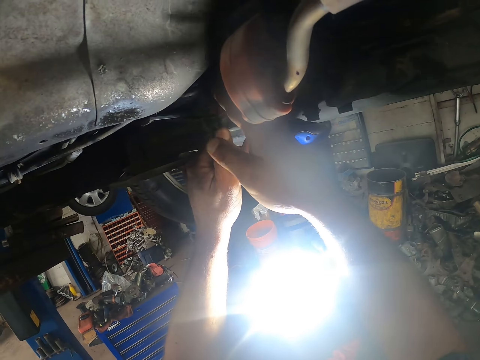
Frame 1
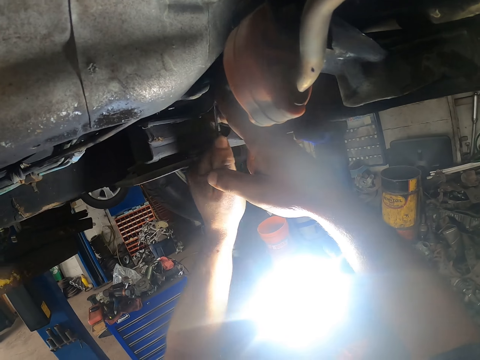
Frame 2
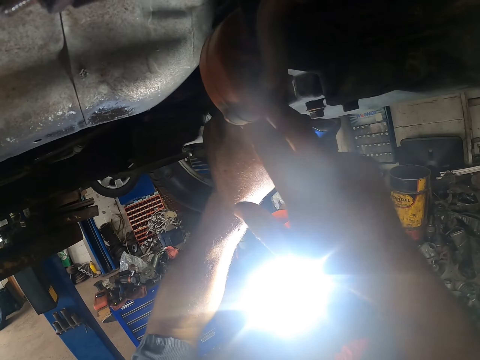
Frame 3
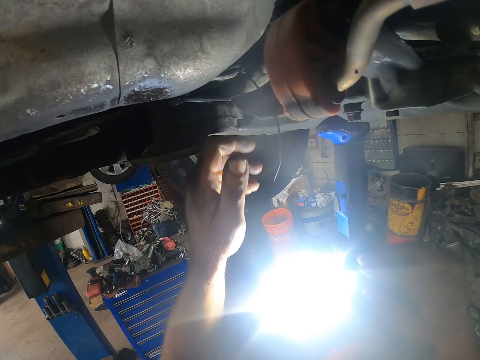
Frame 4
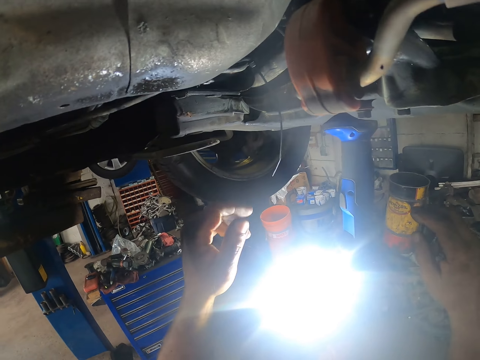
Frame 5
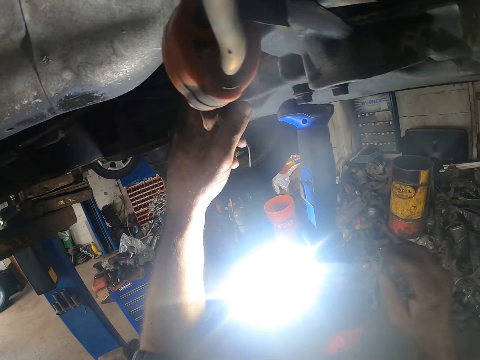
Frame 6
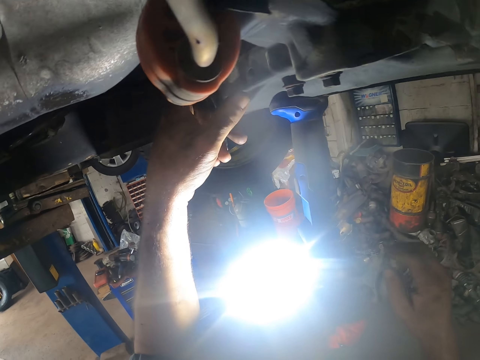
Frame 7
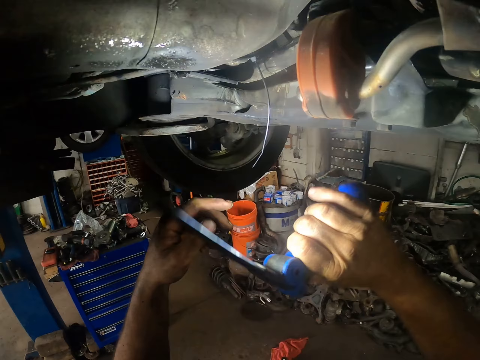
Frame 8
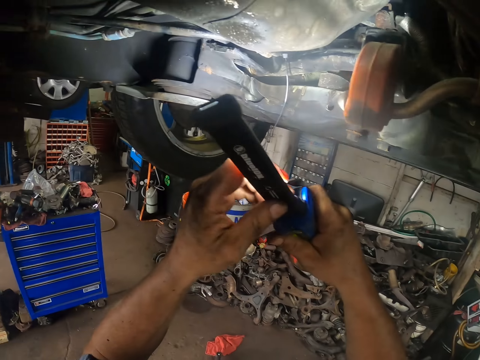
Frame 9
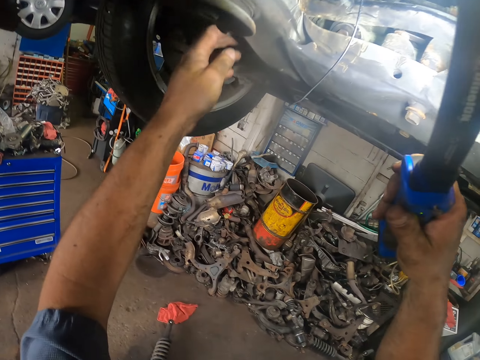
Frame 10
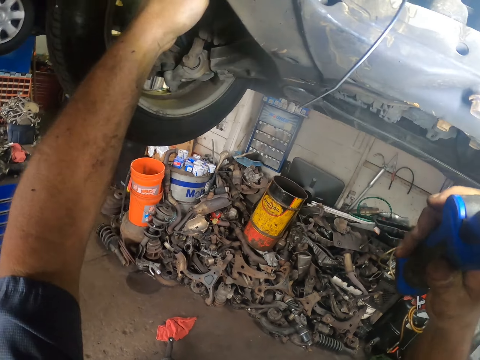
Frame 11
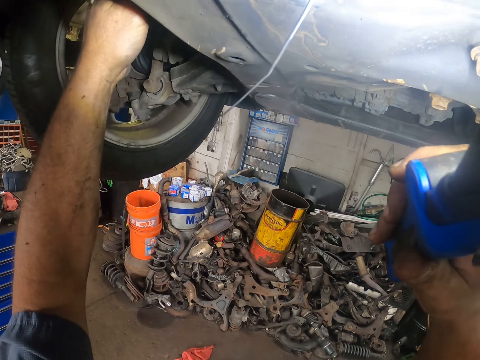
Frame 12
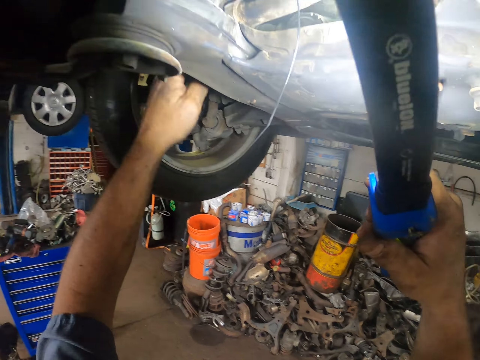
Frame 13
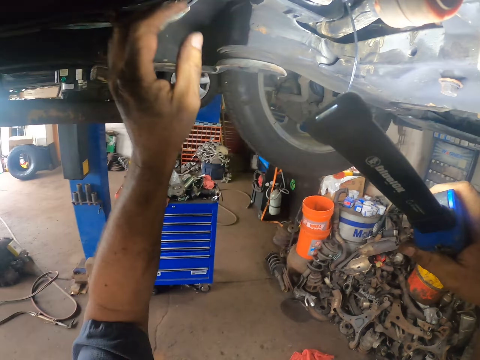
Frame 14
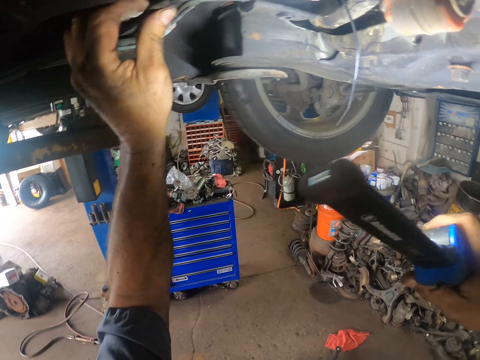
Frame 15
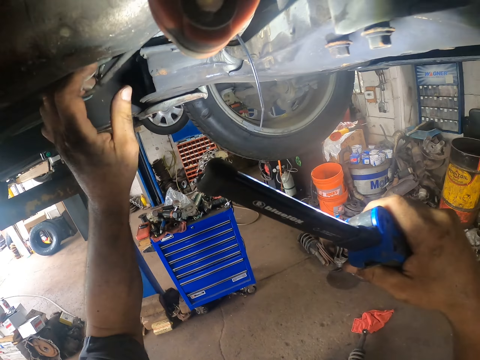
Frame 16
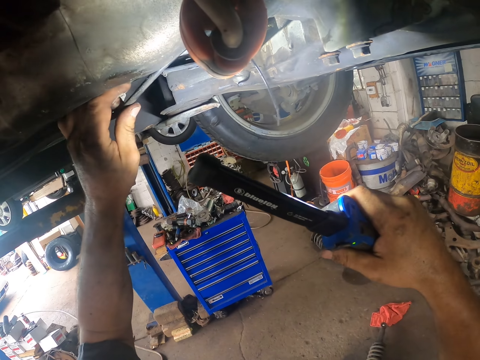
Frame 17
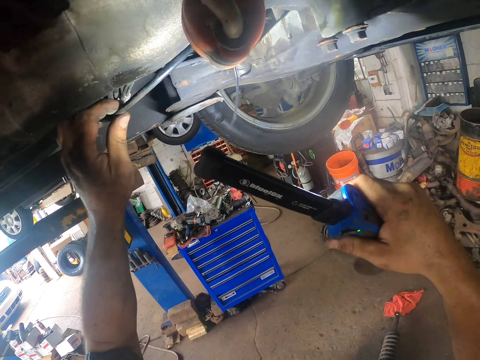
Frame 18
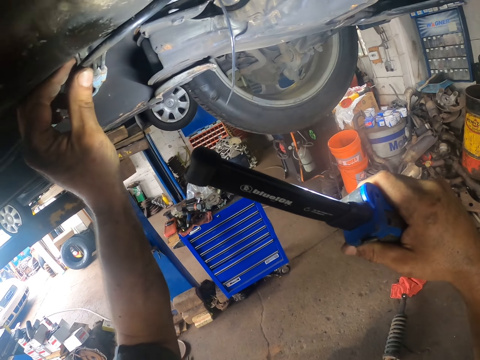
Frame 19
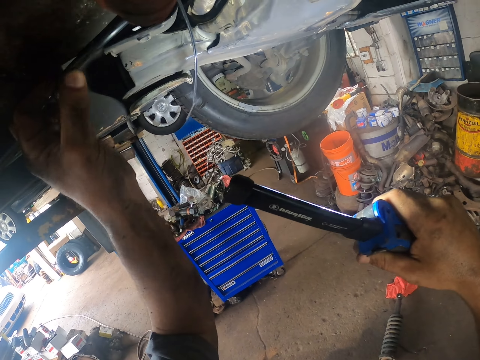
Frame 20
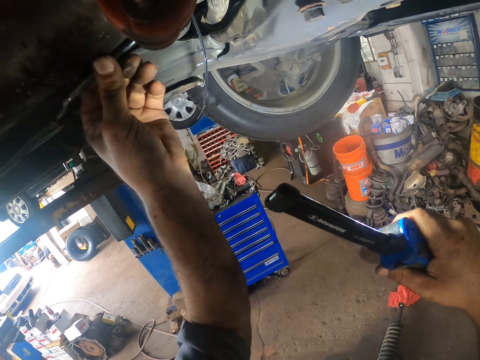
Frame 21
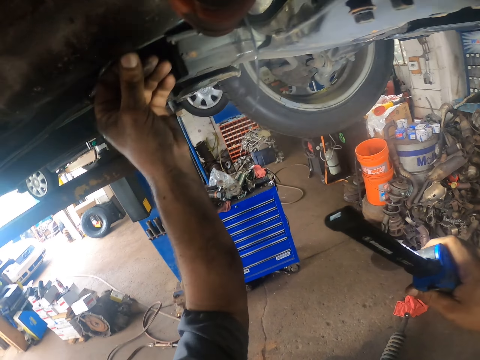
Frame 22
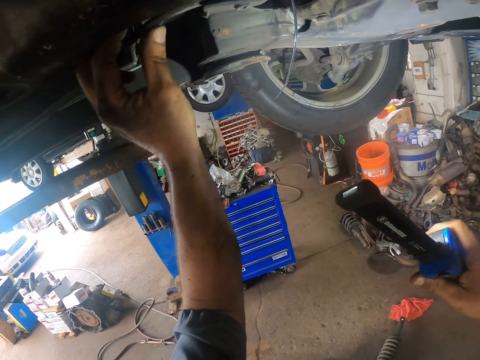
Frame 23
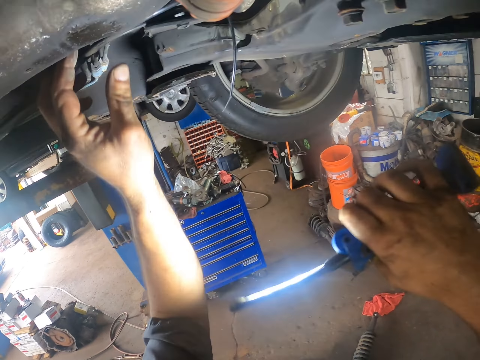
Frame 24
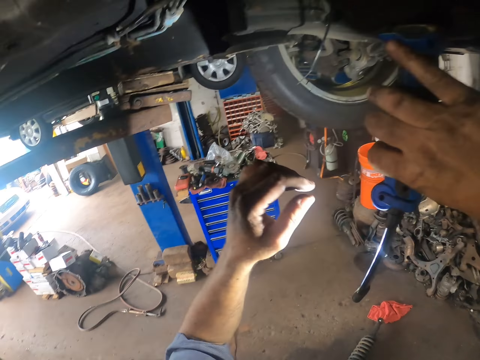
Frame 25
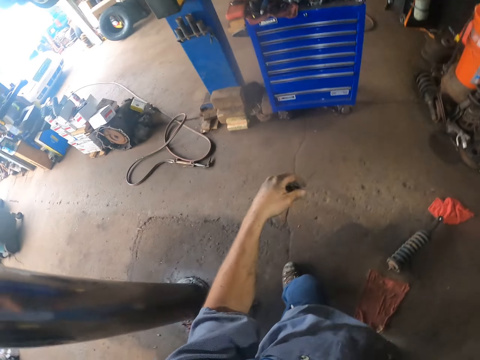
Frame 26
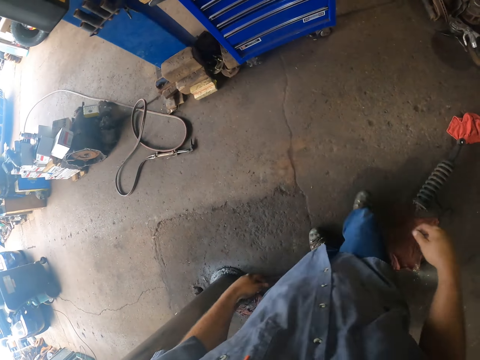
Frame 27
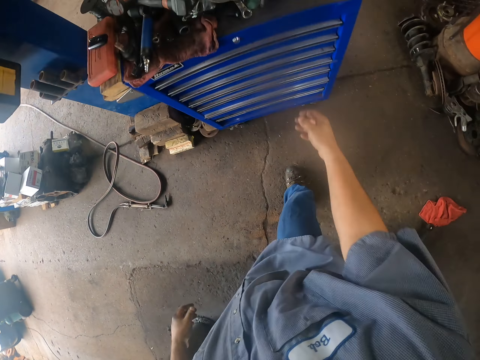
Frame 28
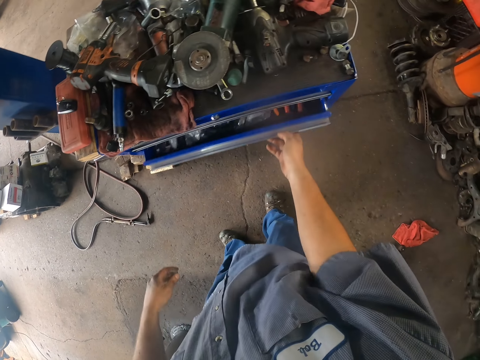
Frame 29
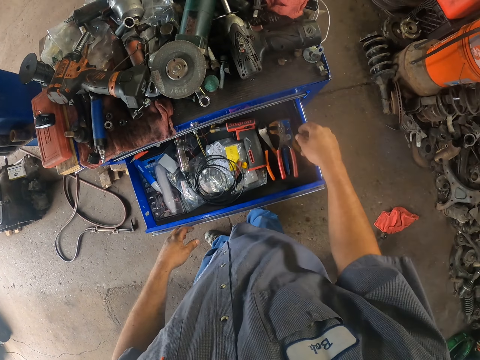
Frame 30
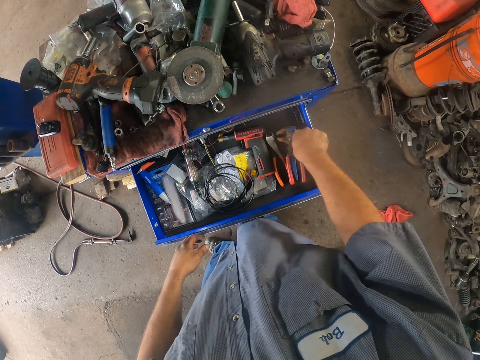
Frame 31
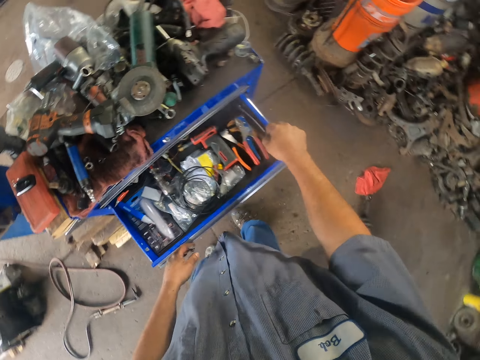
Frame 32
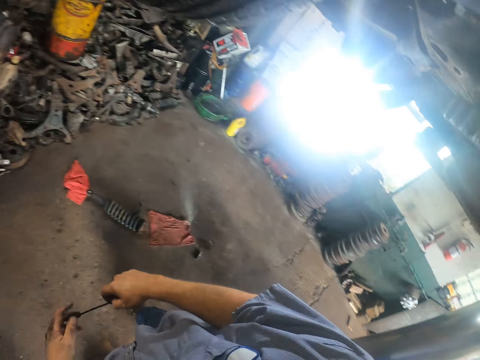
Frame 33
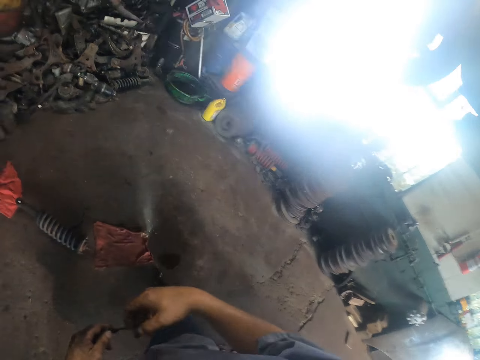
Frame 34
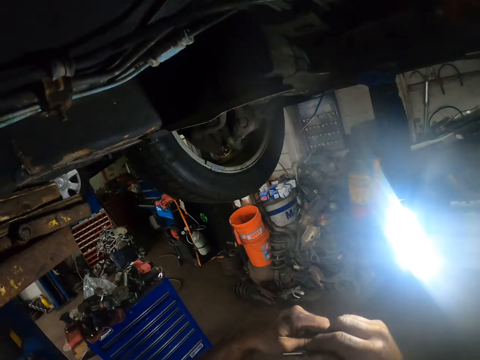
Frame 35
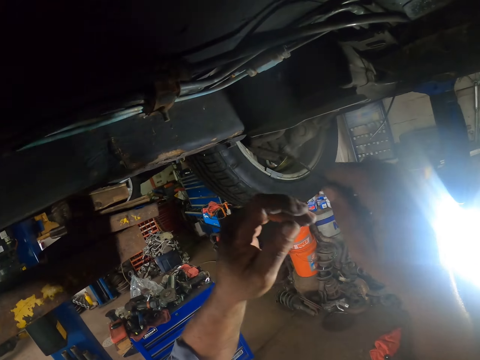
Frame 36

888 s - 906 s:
The camera wearer takes a torch. They touch under the car. They fix a wire. They stick the torch under the car. They open the tool box. They take a plastic seal from the tool box.

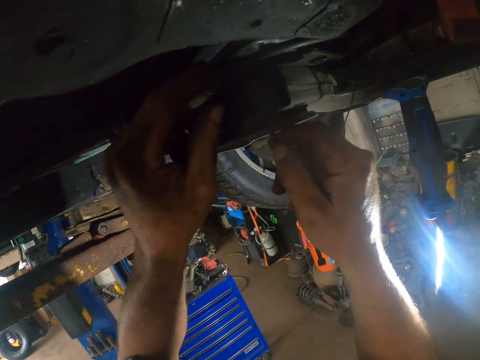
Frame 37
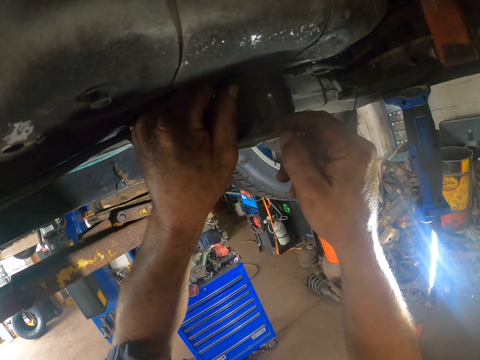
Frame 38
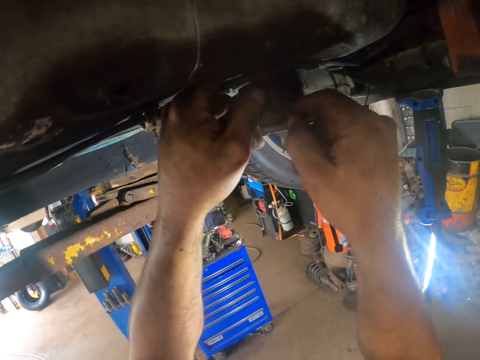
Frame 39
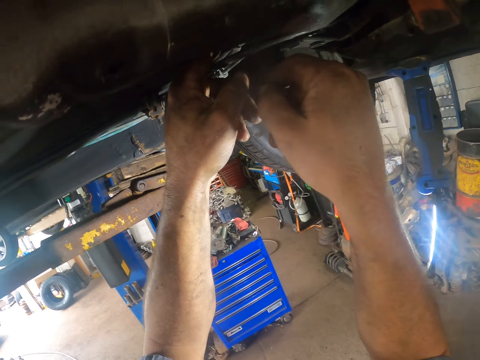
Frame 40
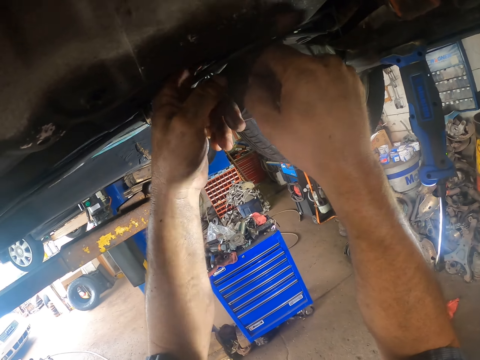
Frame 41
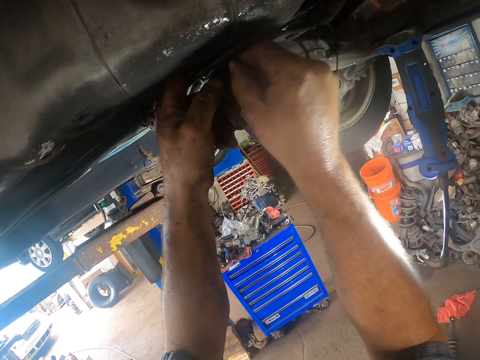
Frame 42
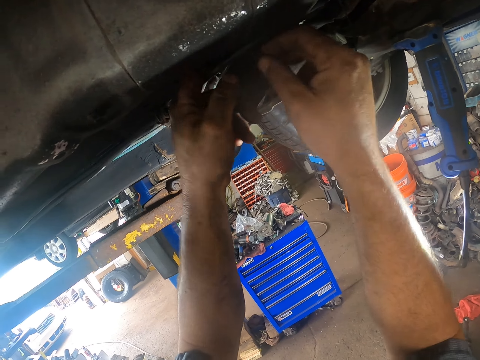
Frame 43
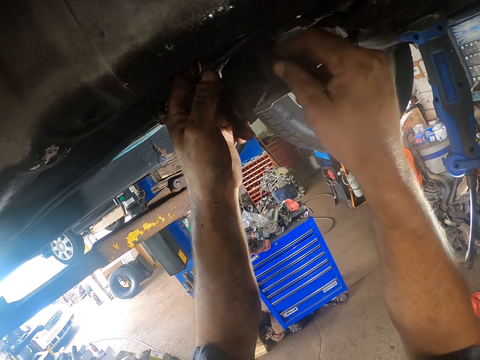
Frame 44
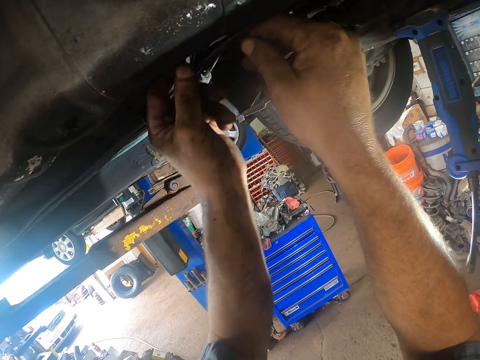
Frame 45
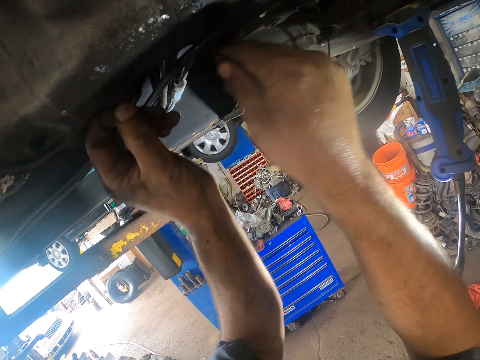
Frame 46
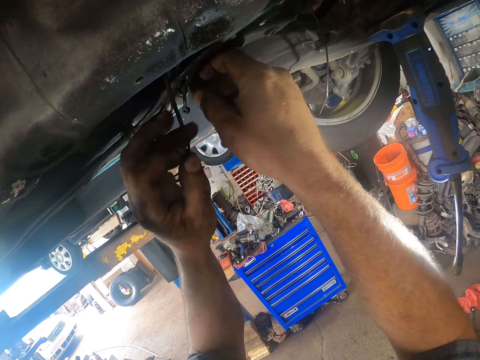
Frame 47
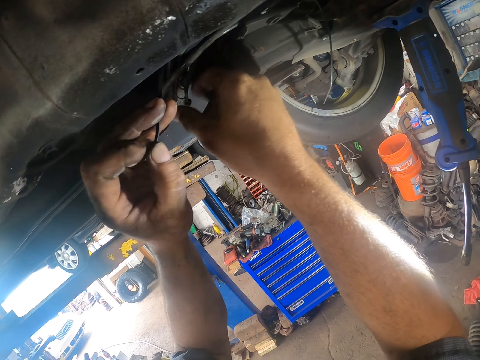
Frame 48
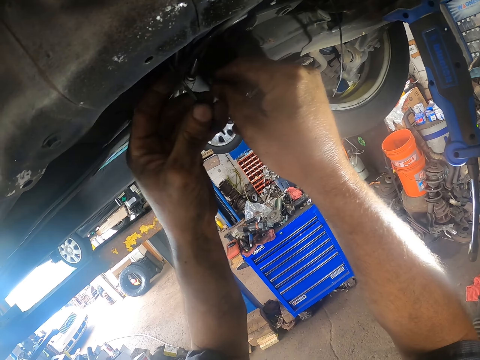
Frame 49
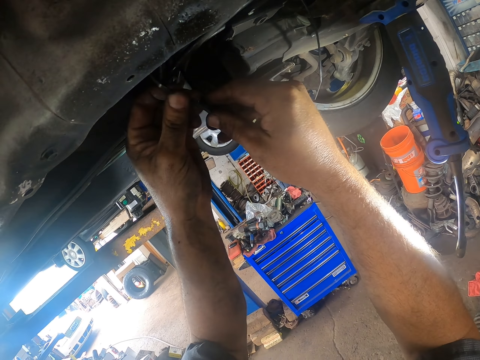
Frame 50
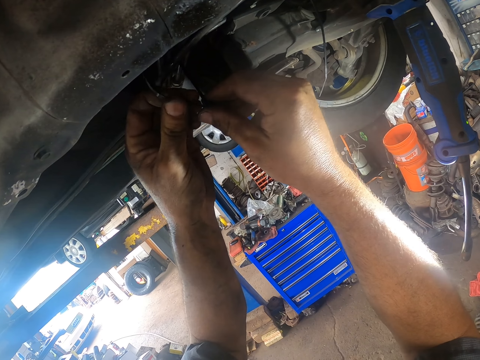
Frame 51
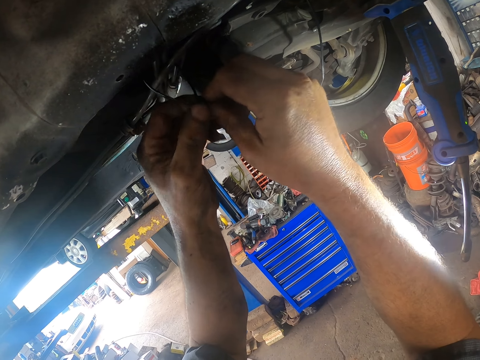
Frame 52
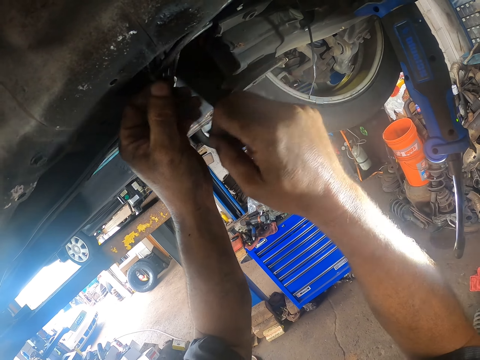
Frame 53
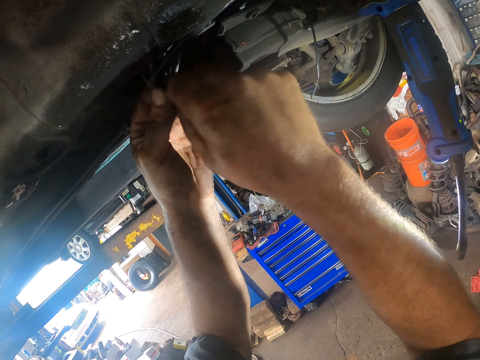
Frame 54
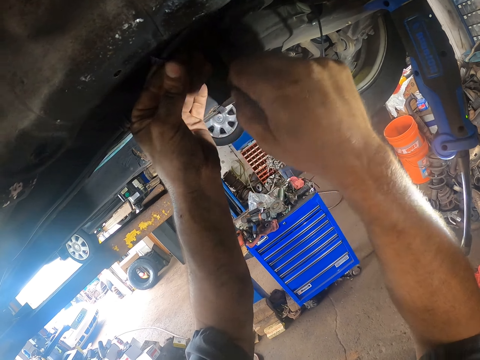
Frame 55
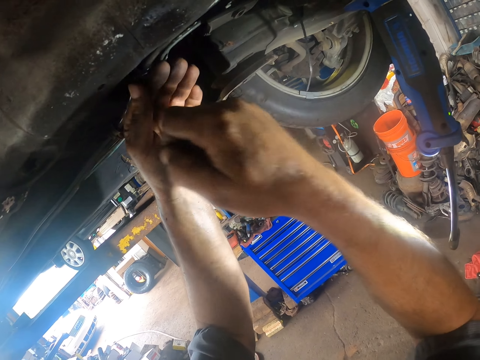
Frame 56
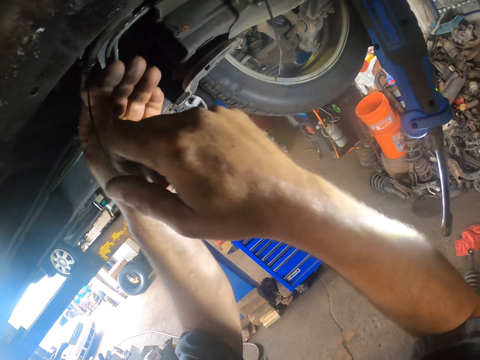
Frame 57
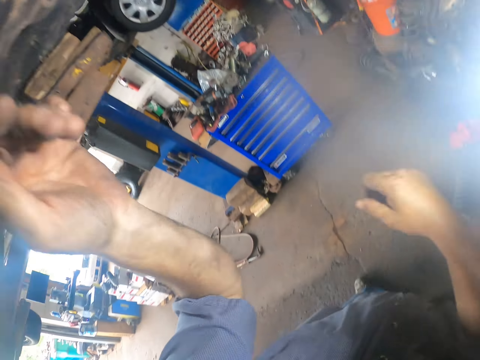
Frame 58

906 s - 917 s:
The camera wearer seals under the car.
